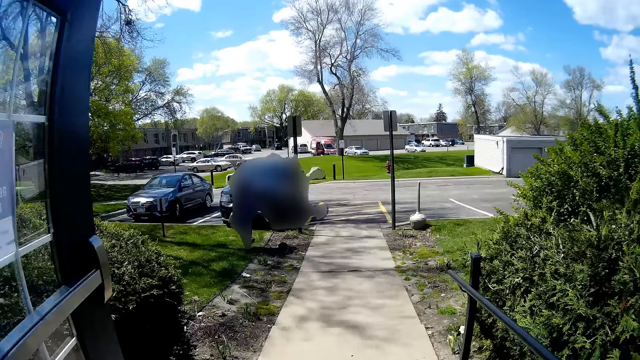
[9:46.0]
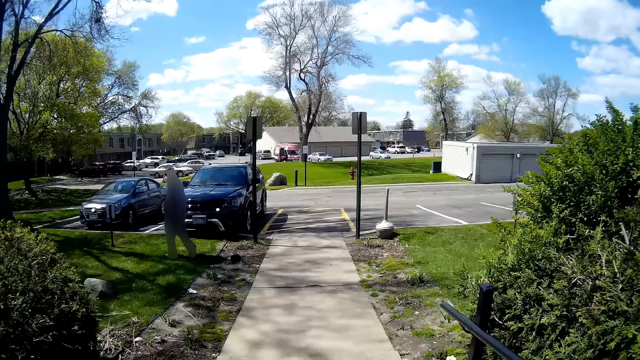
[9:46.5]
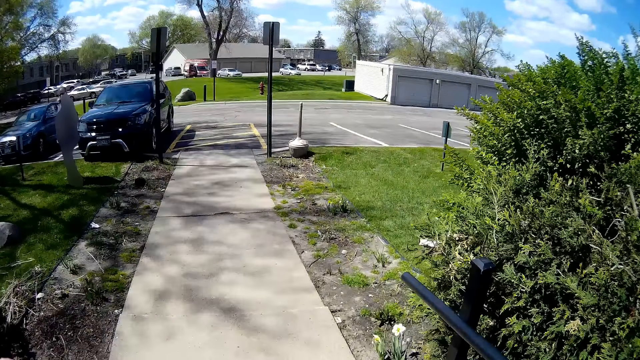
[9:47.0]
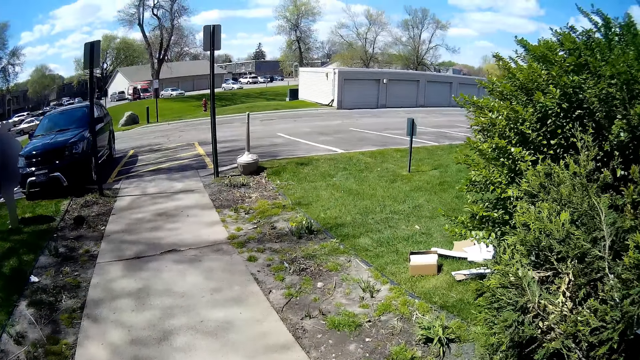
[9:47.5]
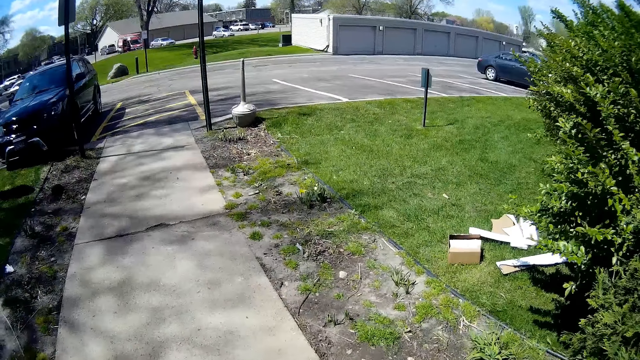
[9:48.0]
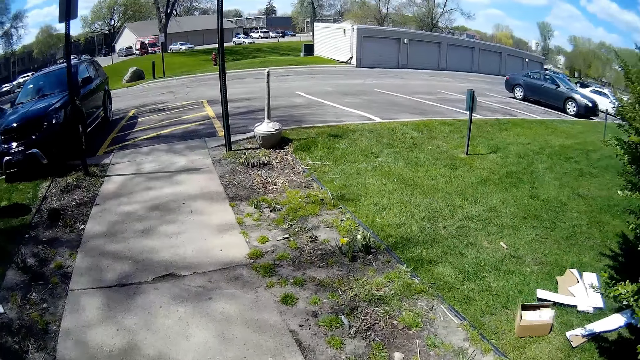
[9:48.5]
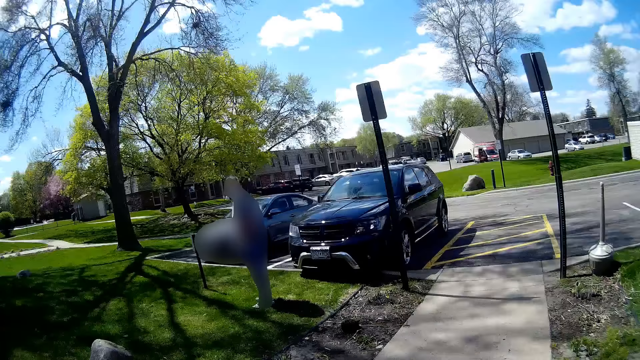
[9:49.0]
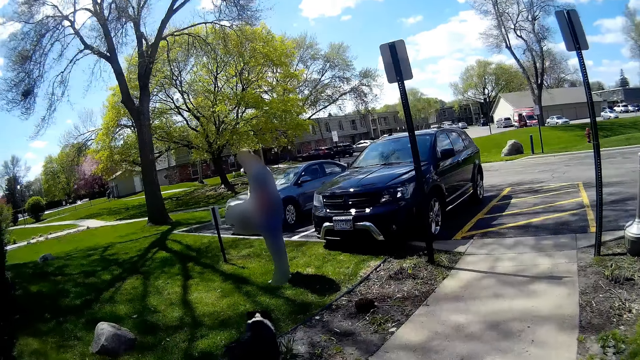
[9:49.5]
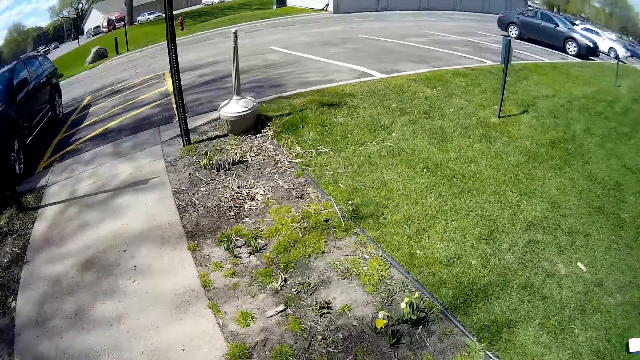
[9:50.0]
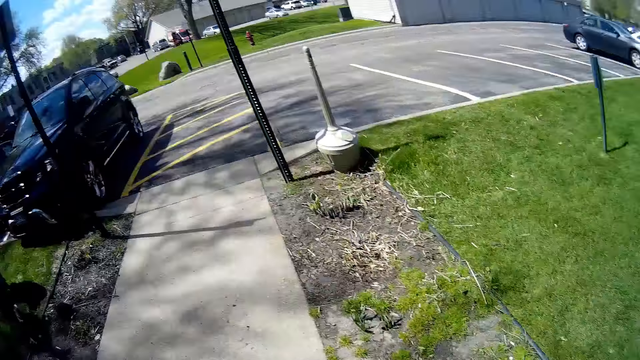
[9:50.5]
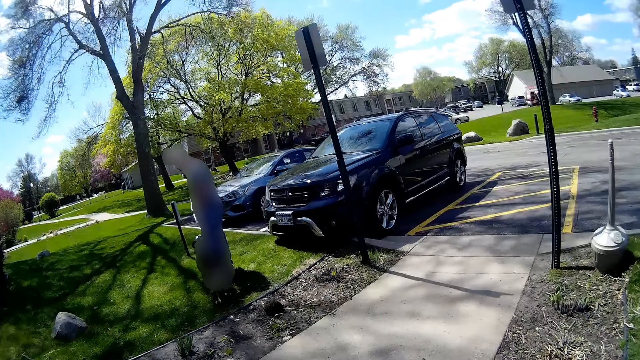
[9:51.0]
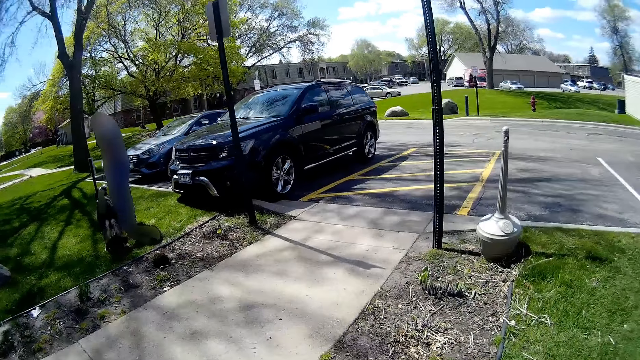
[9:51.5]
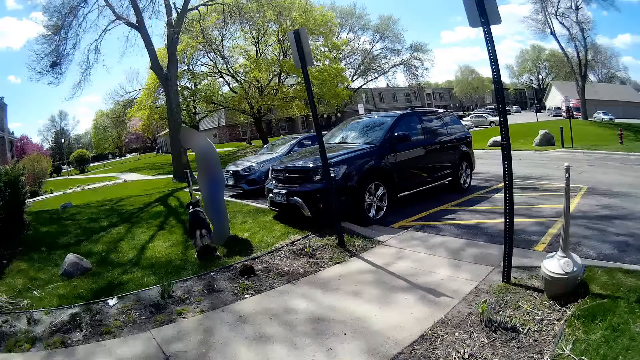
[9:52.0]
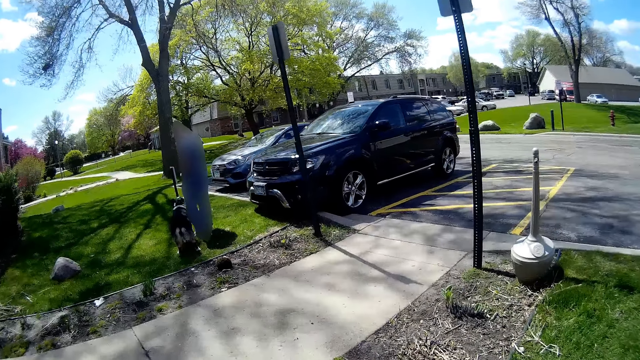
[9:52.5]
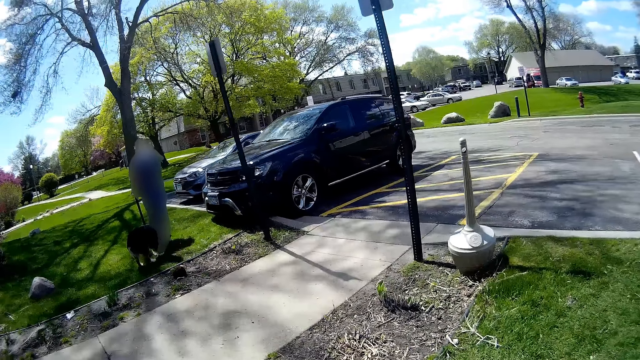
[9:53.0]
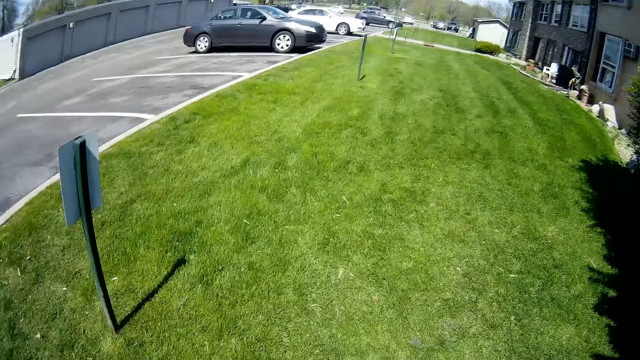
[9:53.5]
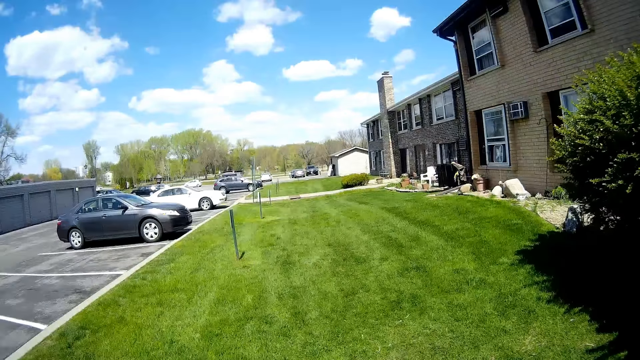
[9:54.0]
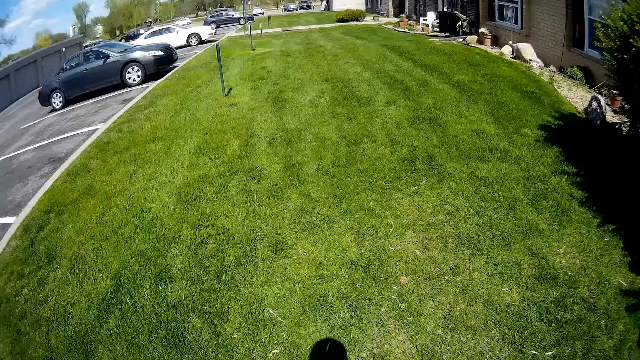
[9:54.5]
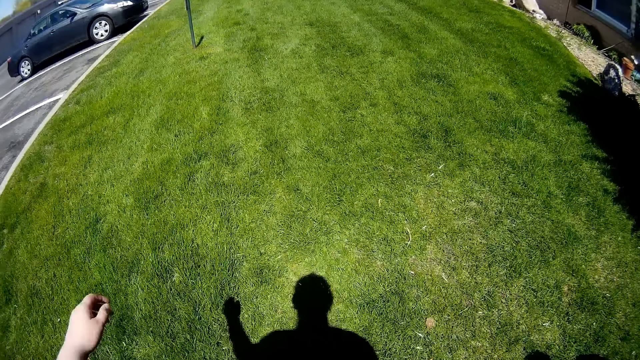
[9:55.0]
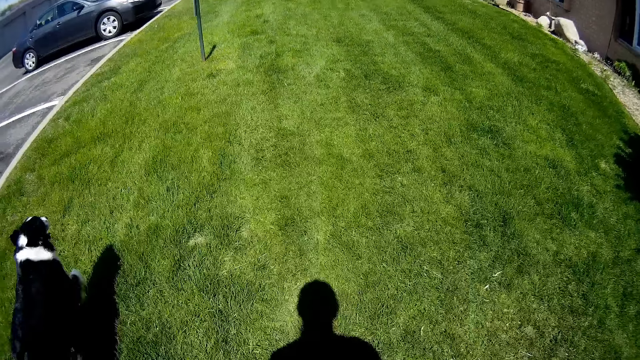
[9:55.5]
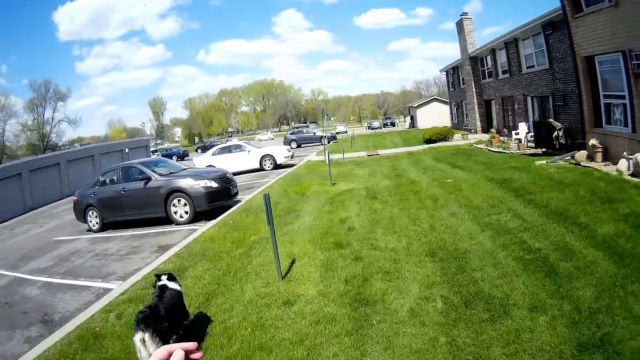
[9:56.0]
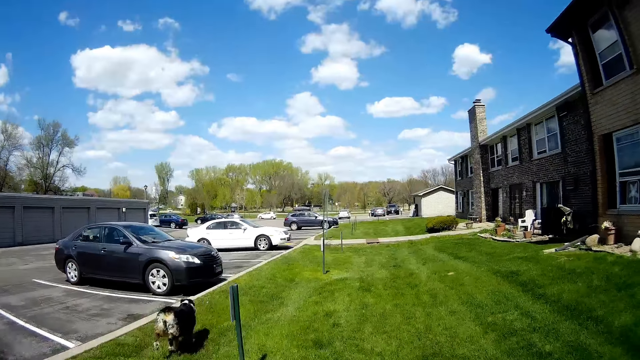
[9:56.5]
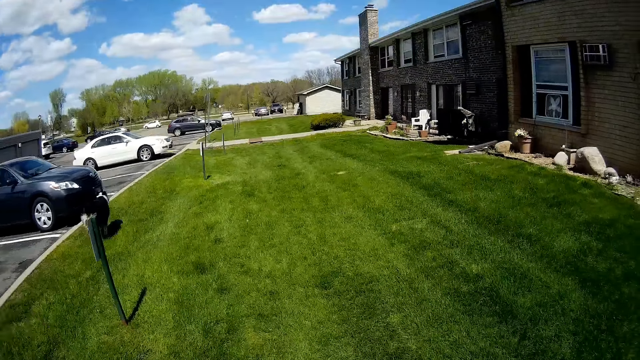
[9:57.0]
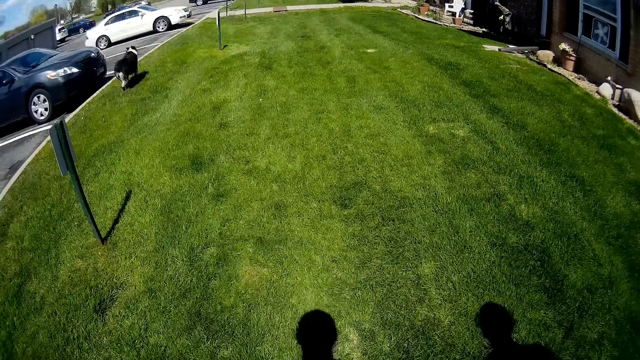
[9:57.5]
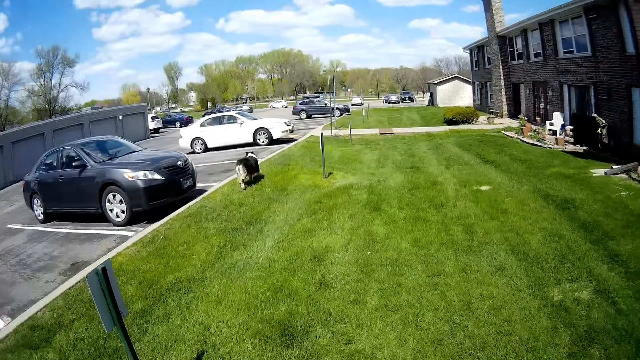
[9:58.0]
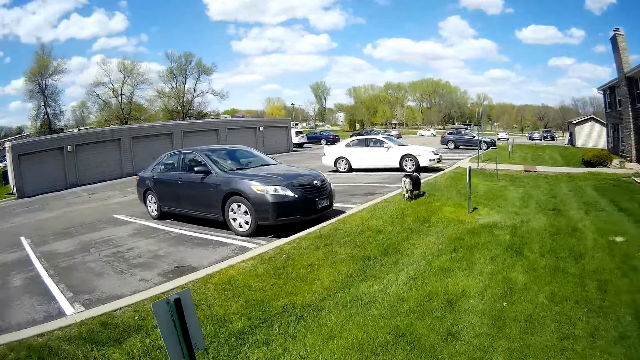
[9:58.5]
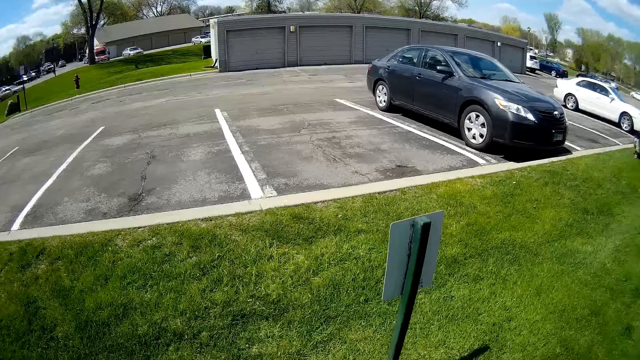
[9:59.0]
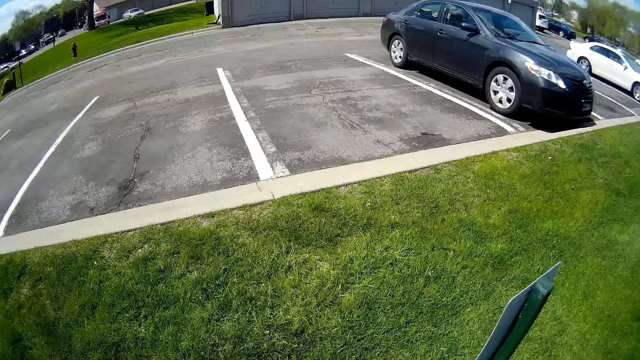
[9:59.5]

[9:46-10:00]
The camera wearer converses with a man. They walk along the road side with a dog. They walk on a garden.

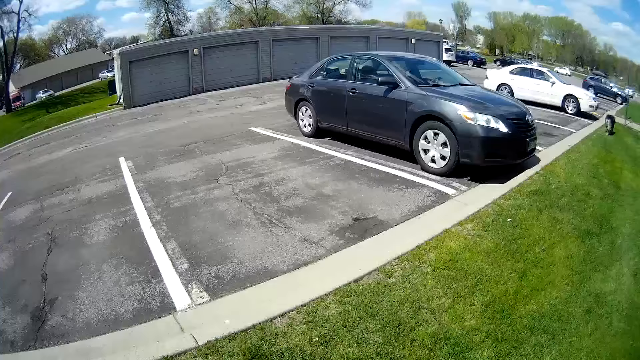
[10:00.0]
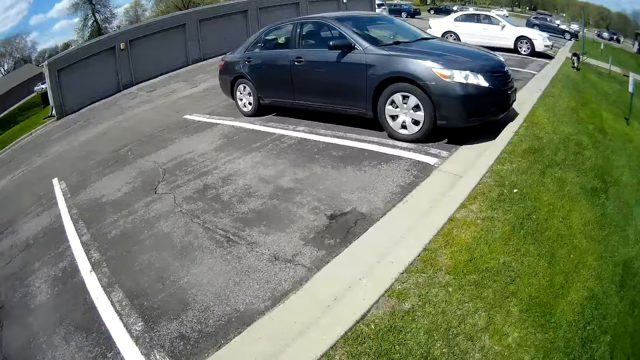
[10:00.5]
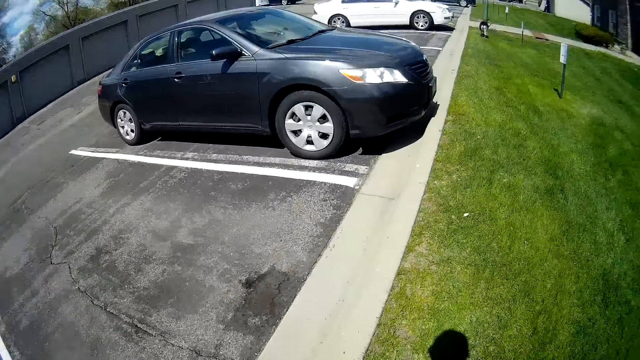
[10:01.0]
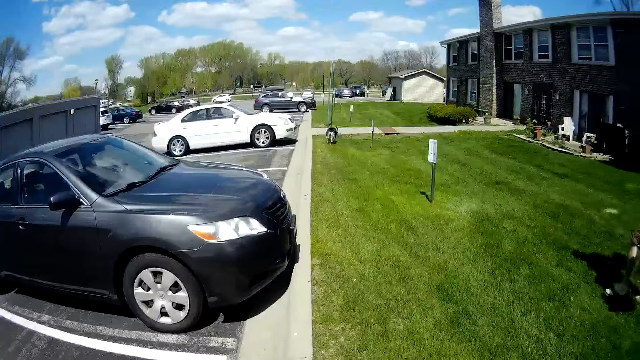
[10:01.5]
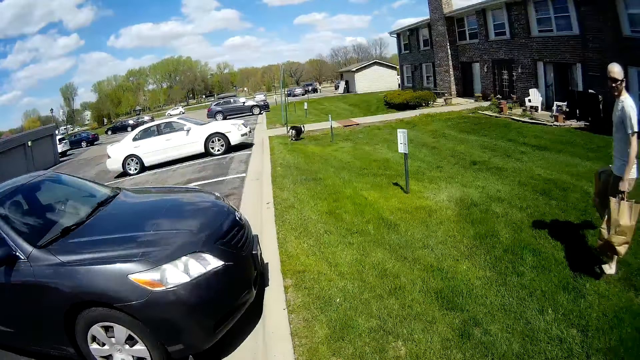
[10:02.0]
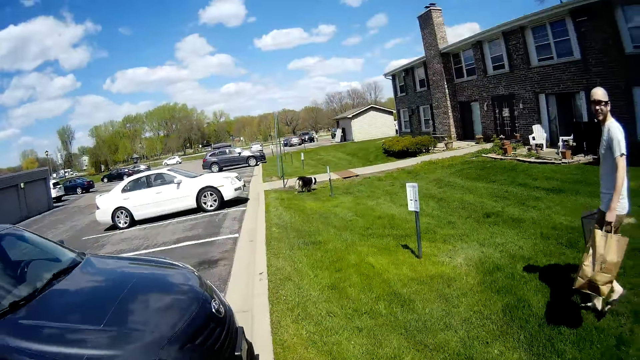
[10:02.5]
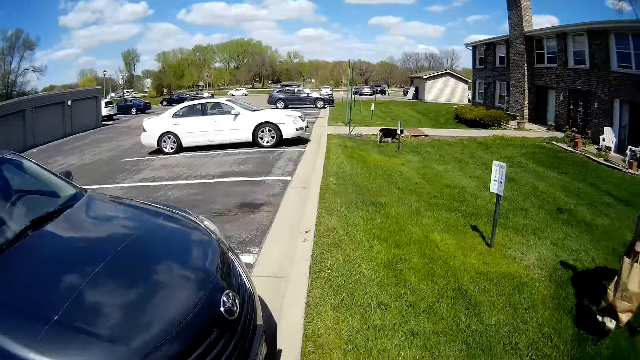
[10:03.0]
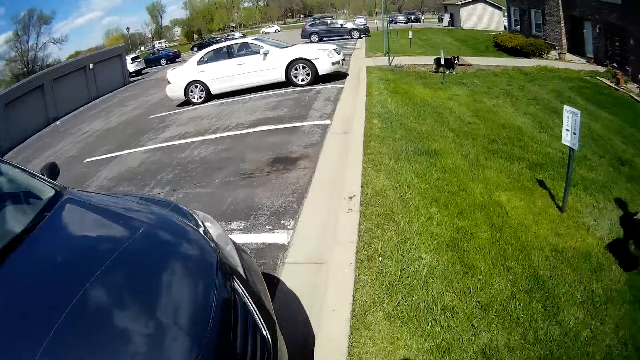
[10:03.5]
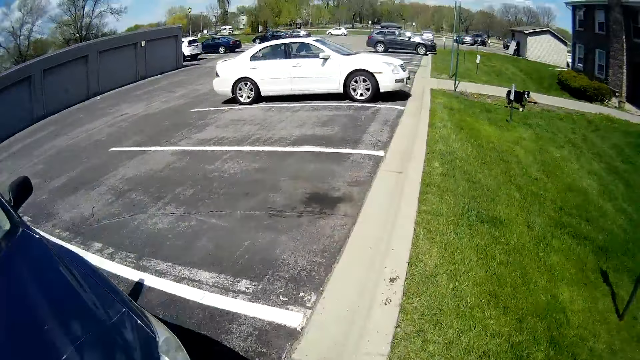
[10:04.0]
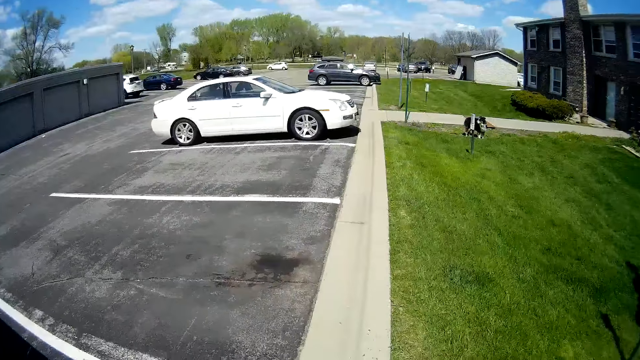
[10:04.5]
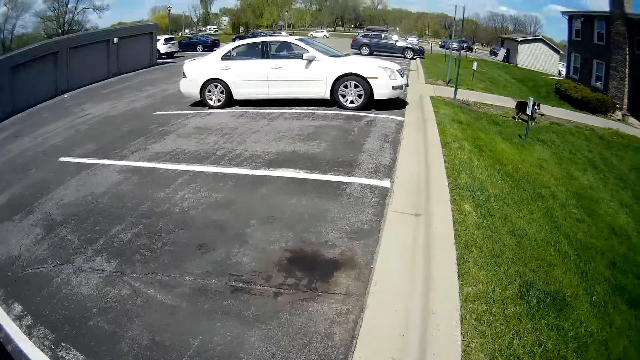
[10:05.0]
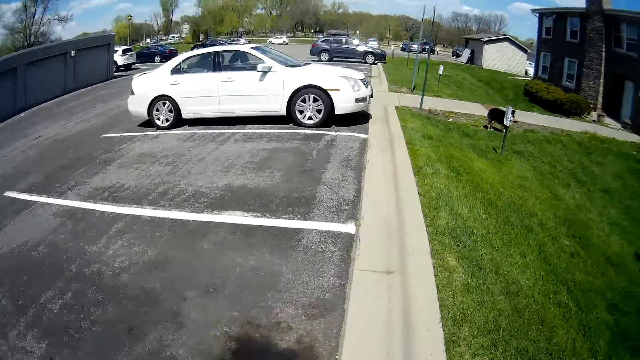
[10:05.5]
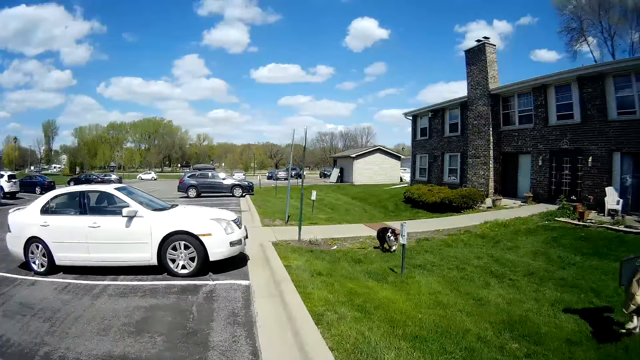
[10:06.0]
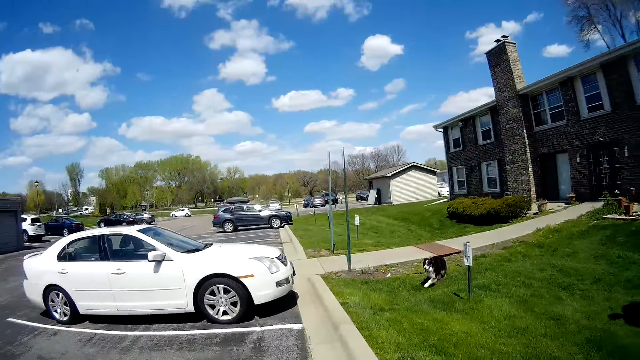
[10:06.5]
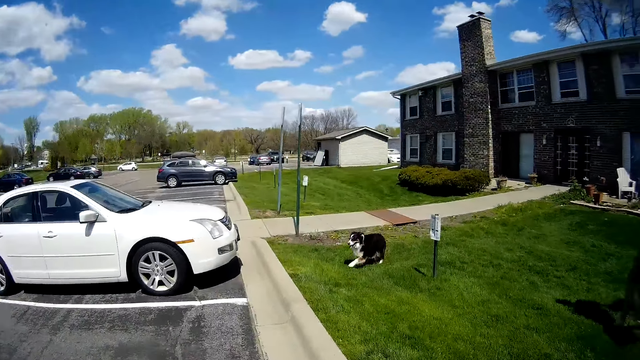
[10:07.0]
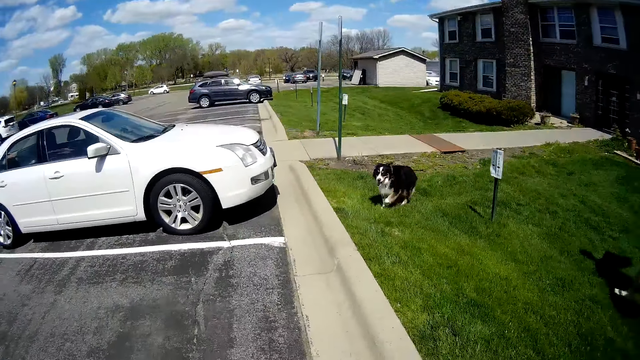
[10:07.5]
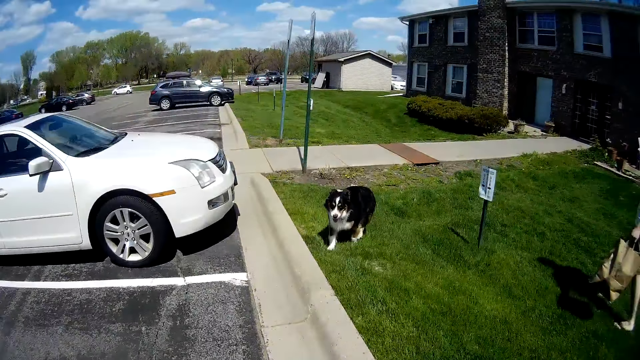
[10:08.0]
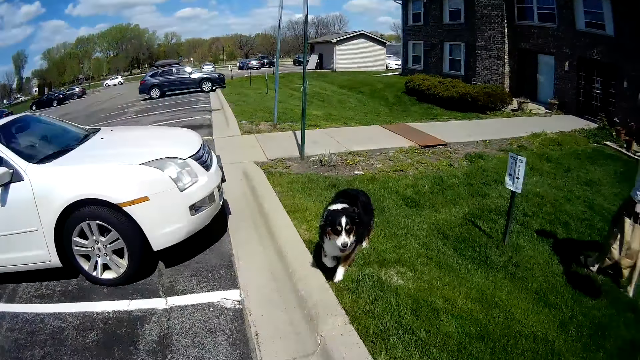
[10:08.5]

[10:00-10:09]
The camera wearer converses with a man.
